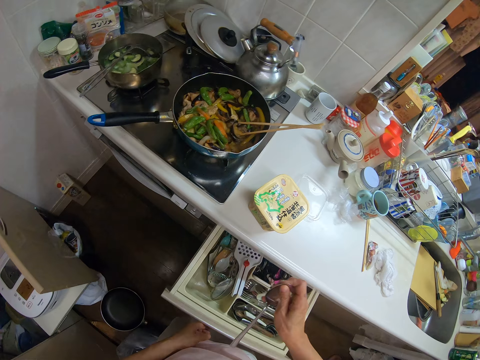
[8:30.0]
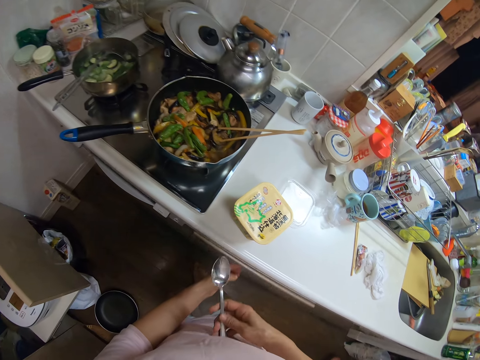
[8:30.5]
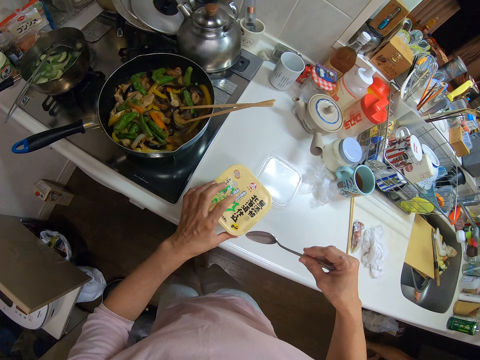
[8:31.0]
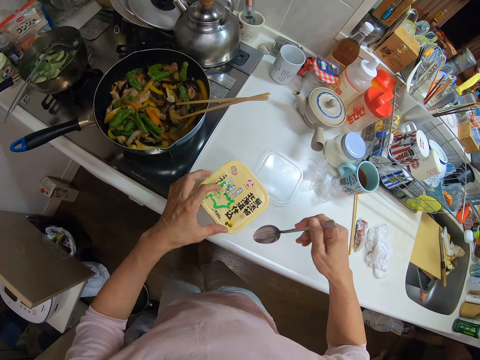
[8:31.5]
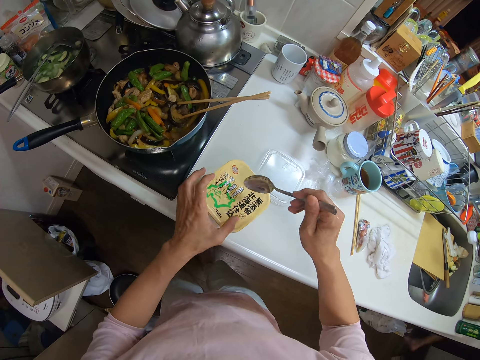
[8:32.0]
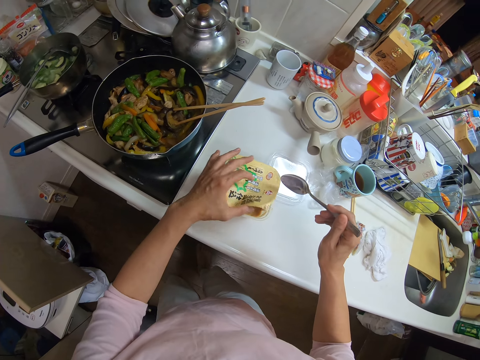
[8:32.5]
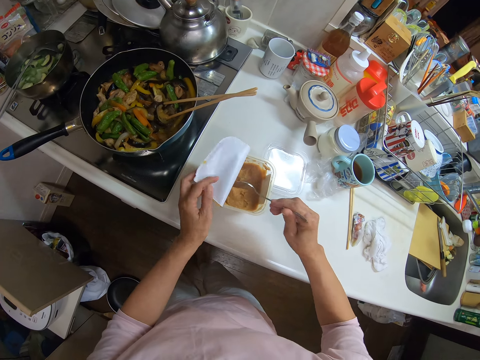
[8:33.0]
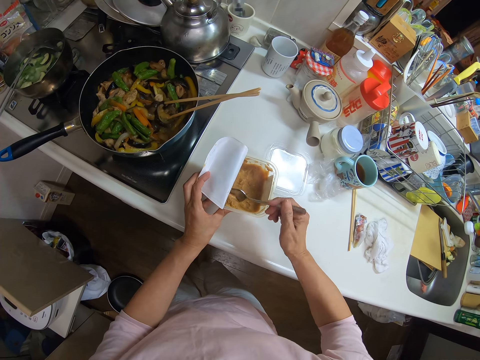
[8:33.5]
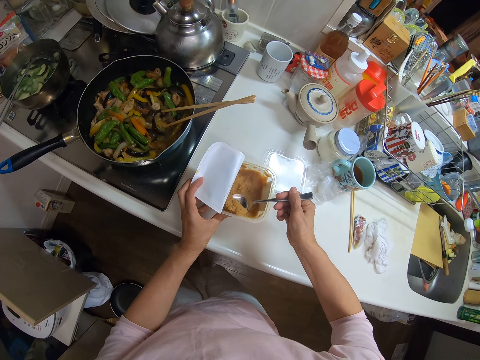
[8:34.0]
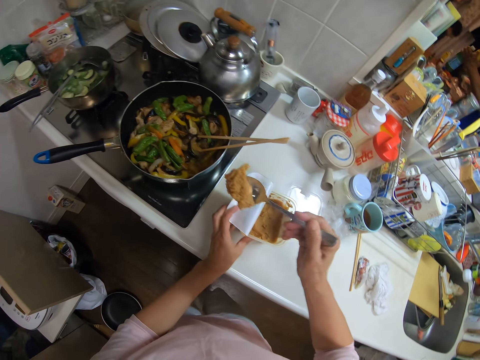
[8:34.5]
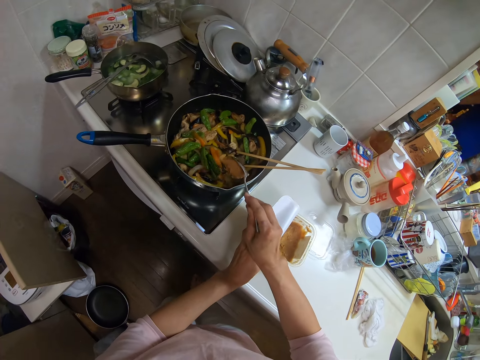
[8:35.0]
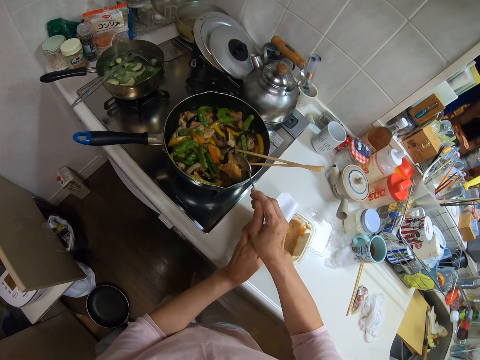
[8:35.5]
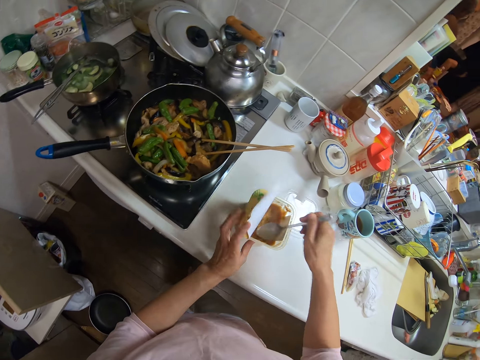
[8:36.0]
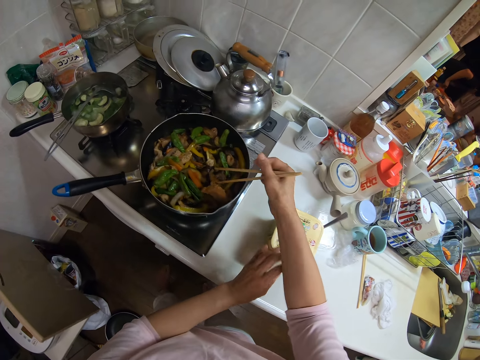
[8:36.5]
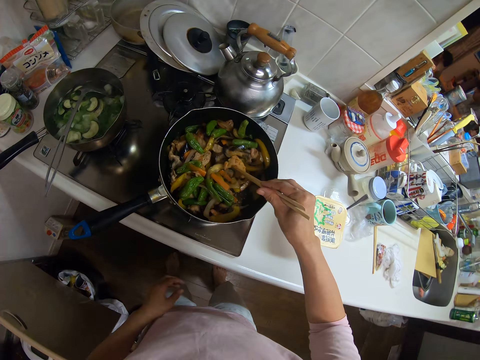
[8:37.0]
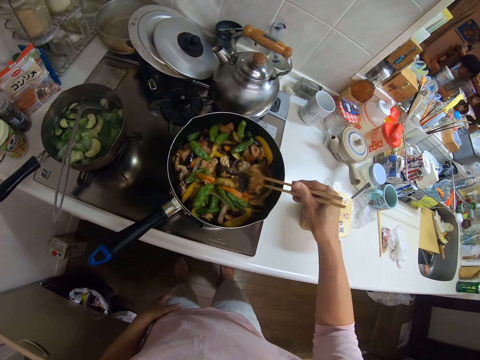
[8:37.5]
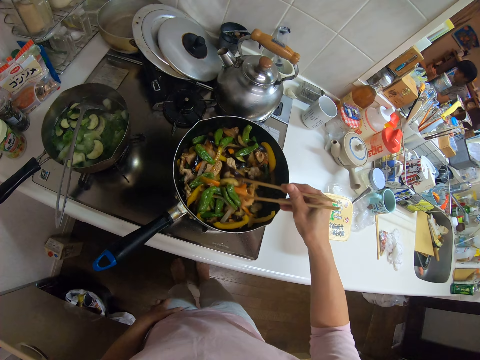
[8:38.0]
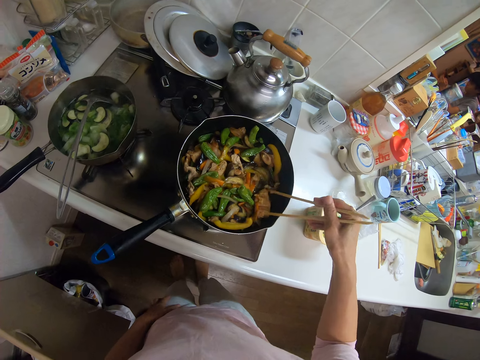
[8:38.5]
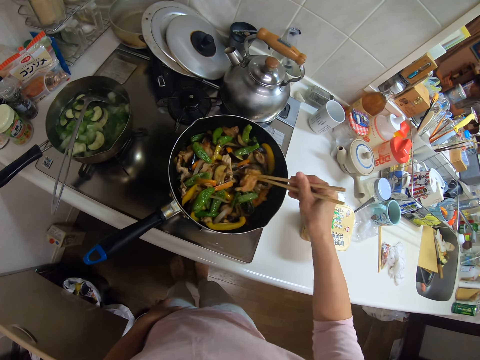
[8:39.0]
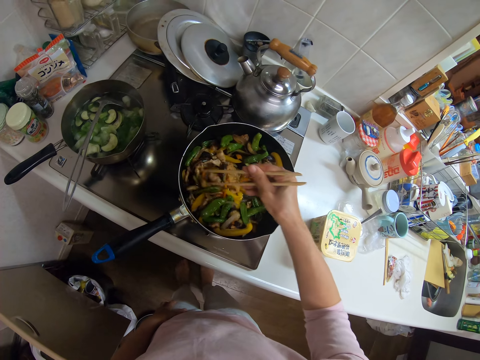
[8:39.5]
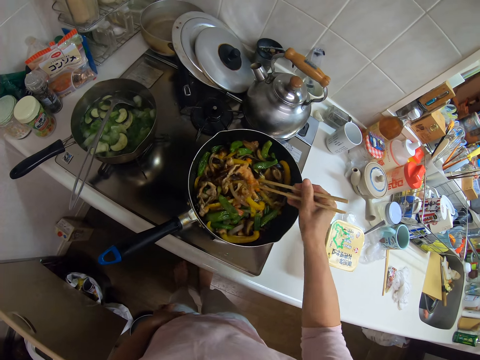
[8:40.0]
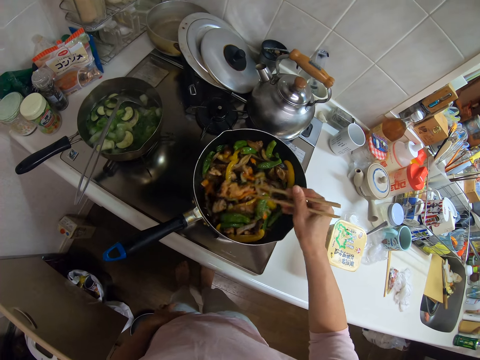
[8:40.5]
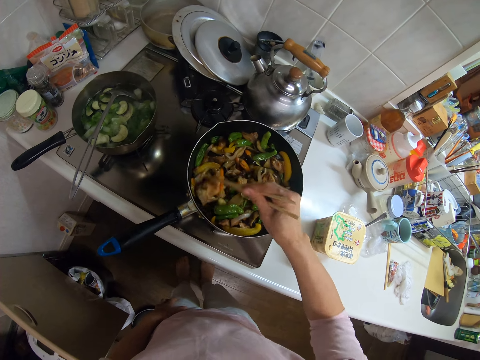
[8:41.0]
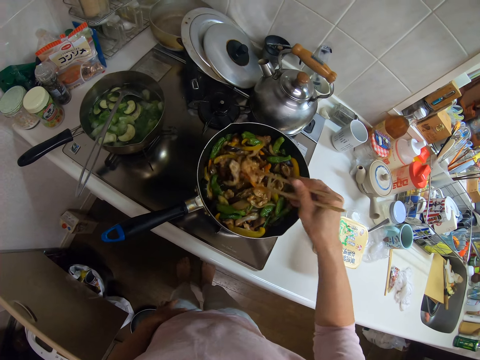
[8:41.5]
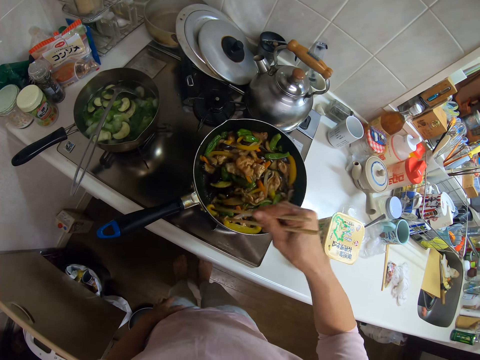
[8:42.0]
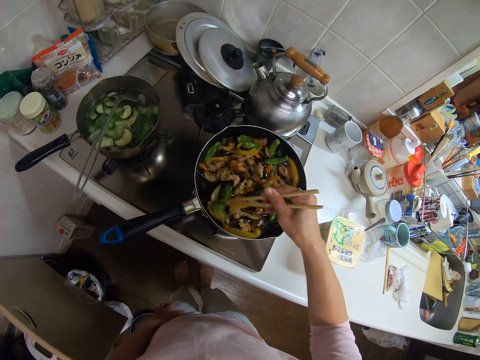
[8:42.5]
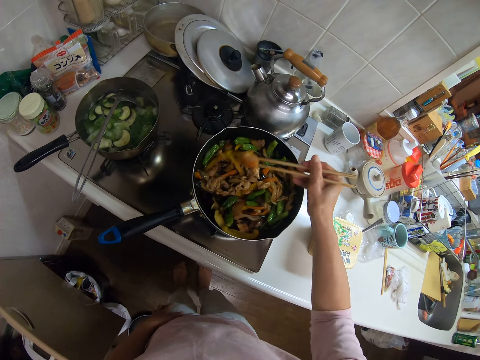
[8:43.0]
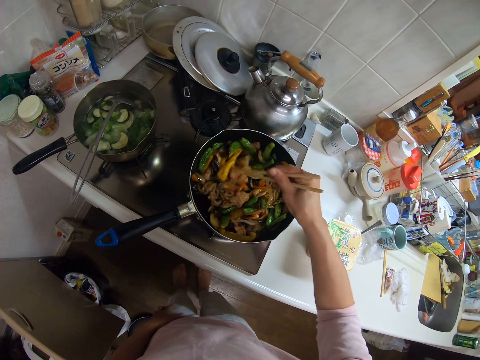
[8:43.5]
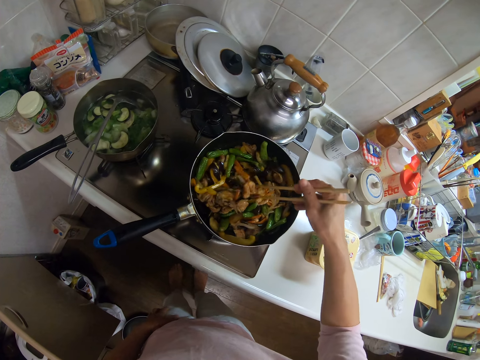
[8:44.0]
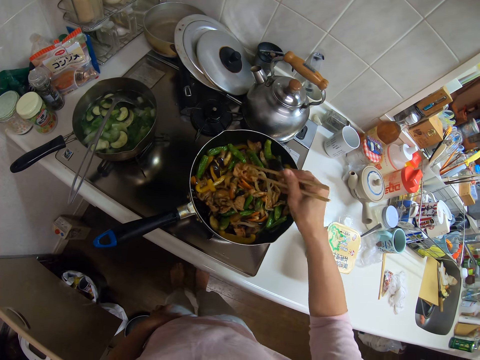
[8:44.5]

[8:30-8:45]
The camera wearer opens the container of spices. They take the spice from the container with the spoon. They put the spice into the frying pan containing the mixture of vegetables and spices. They drop the spoon into the container of spices. They mix the spice with the mixture of vegetables and other spices.

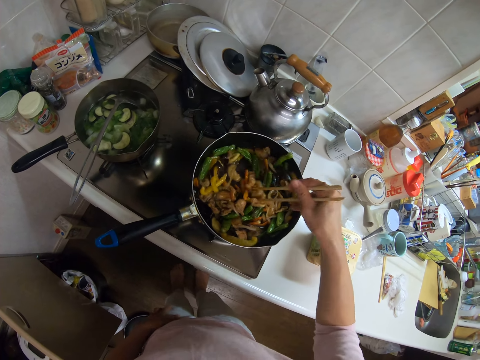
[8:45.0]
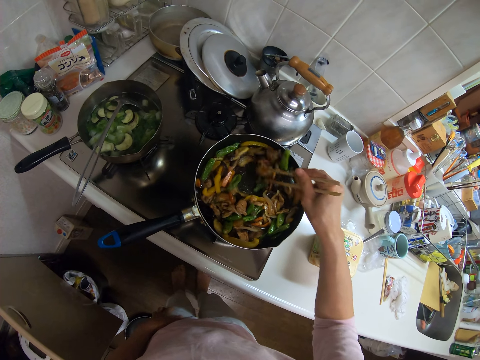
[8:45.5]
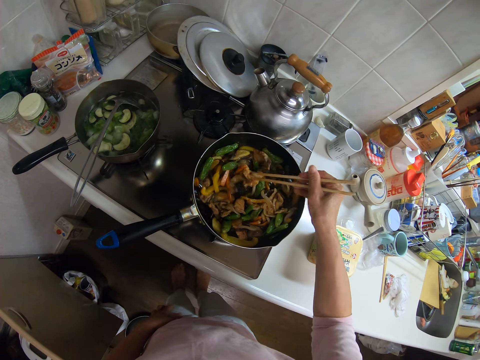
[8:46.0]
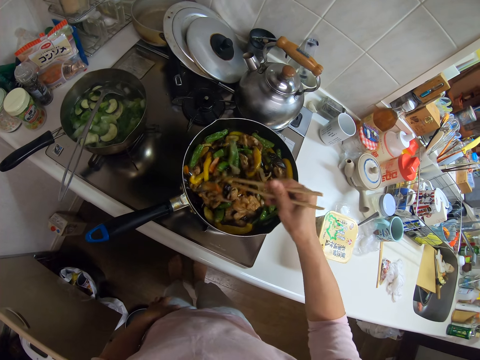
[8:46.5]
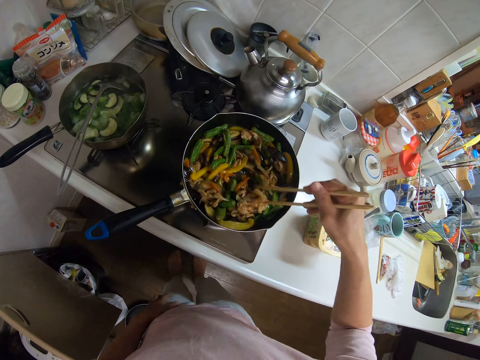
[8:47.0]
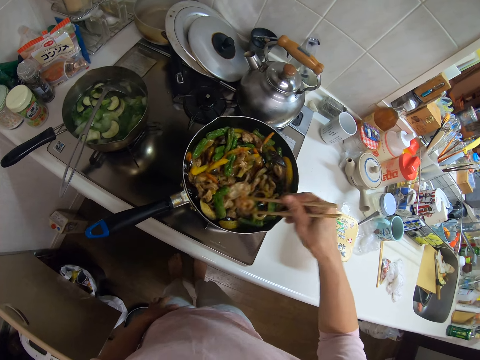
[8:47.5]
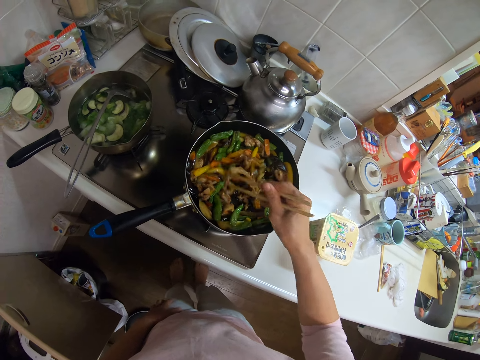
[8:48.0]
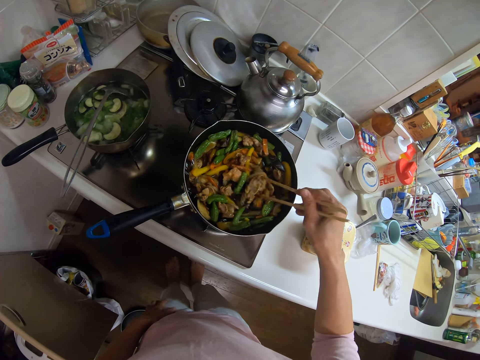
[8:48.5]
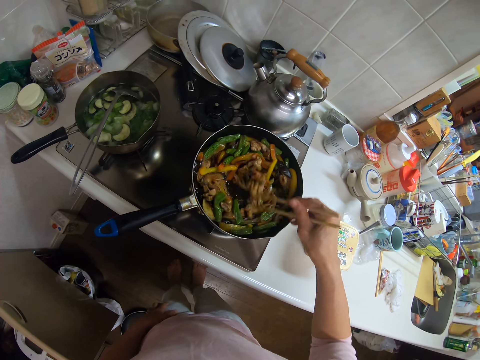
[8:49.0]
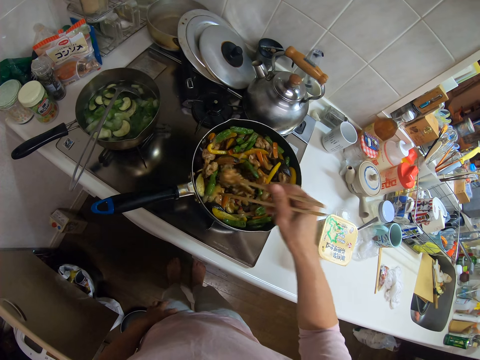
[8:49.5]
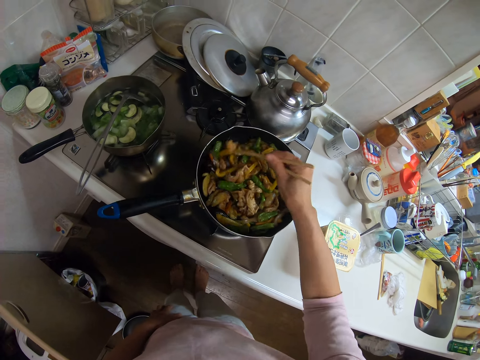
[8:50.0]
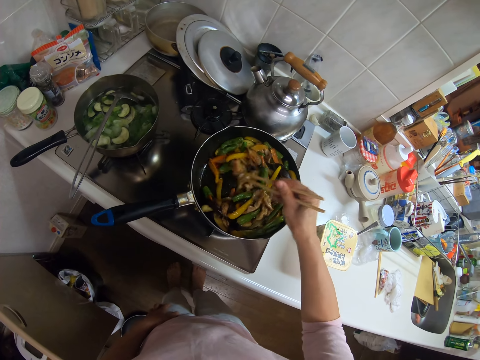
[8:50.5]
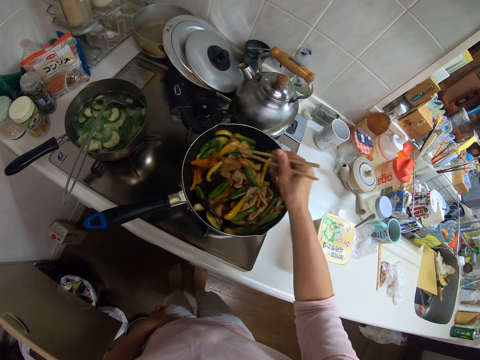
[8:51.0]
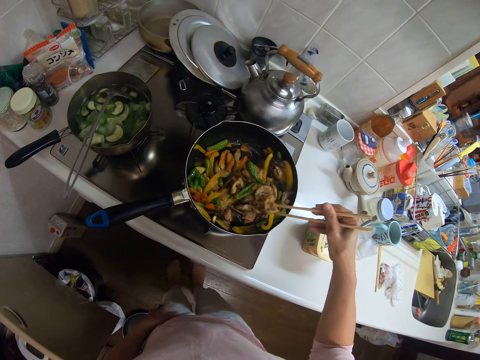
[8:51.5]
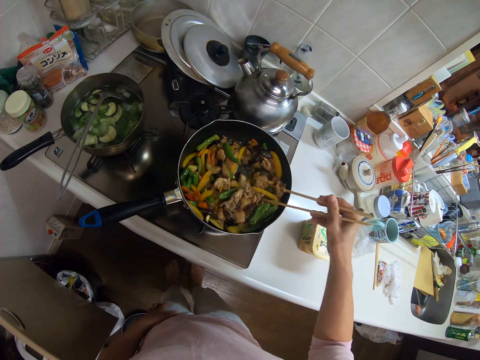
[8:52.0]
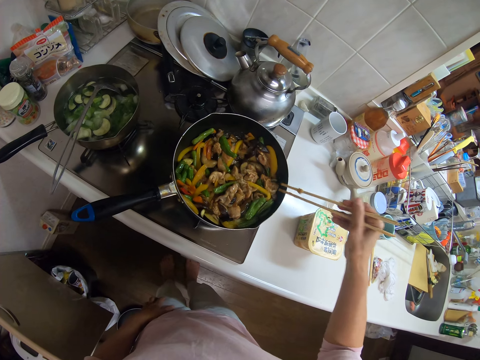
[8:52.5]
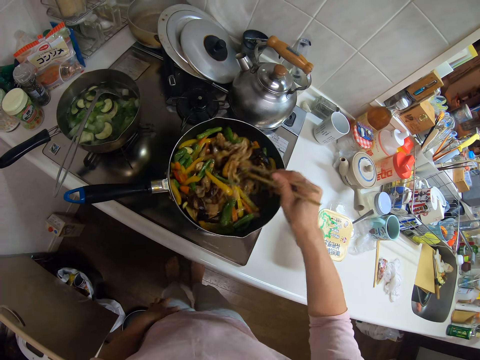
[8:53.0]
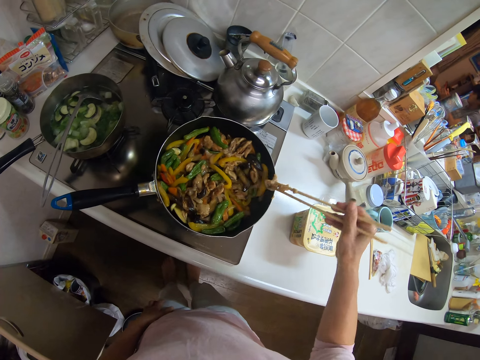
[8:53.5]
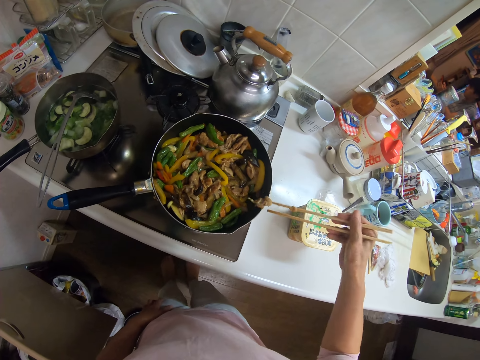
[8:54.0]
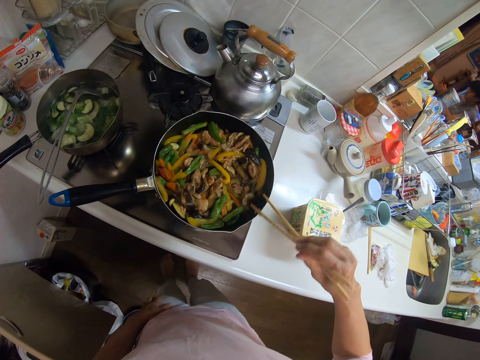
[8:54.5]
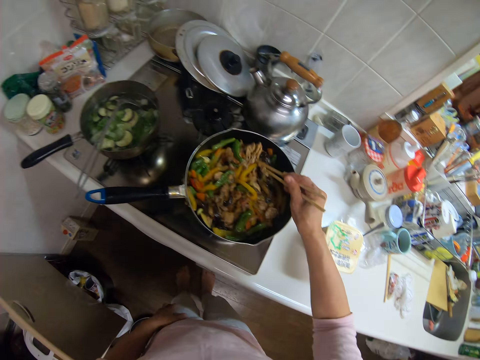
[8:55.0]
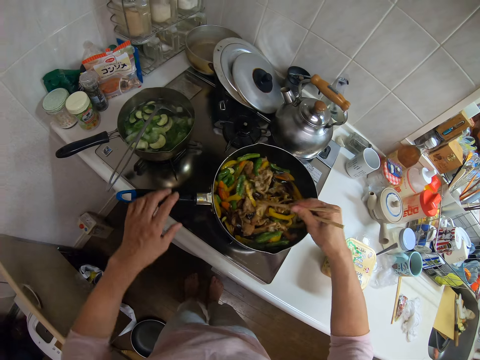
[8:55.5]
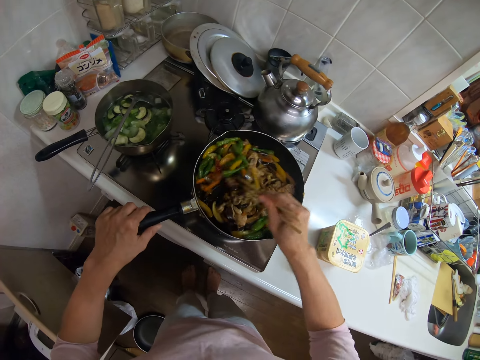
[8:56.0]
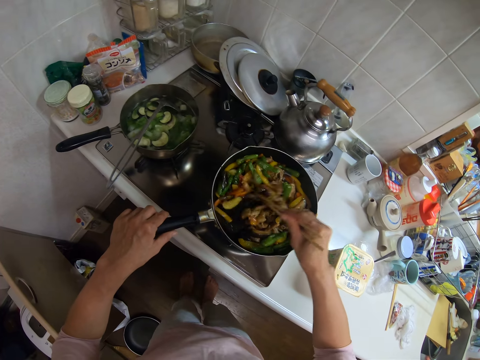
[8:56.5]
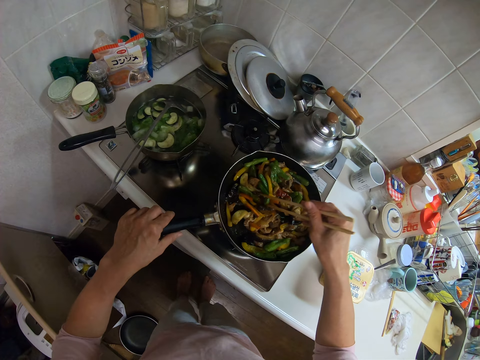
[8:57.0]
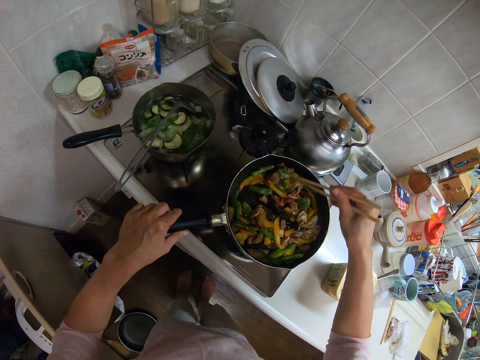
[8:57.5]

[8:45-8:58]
The camera wearer holds the frying pan with her left hand.
